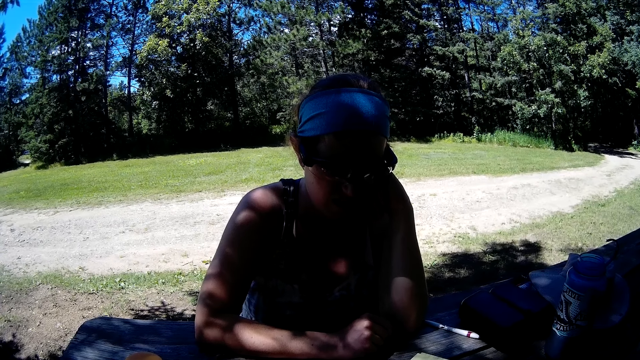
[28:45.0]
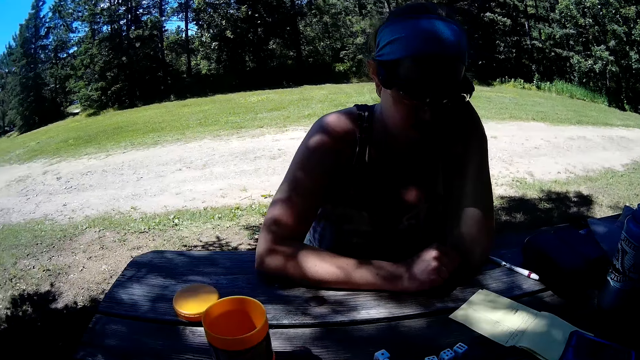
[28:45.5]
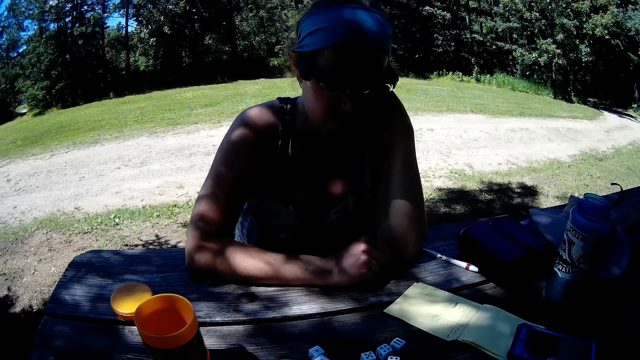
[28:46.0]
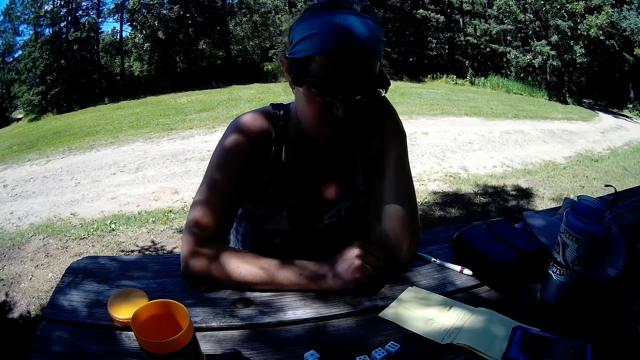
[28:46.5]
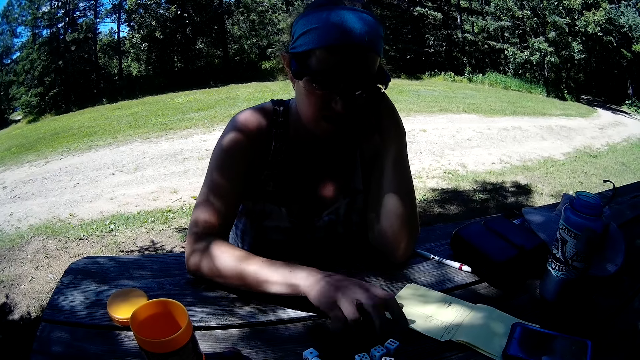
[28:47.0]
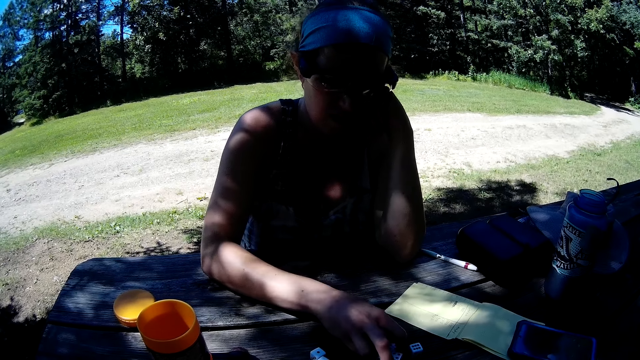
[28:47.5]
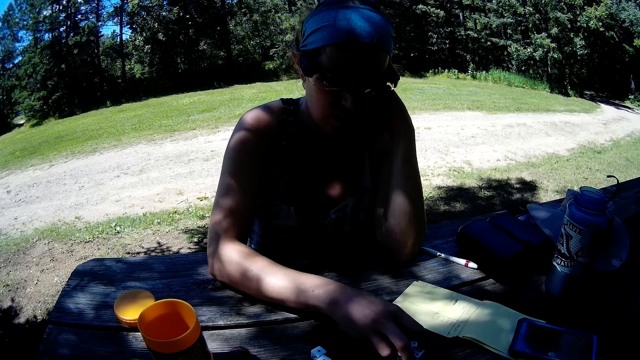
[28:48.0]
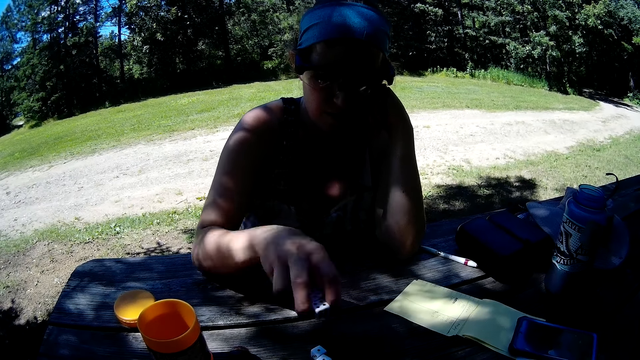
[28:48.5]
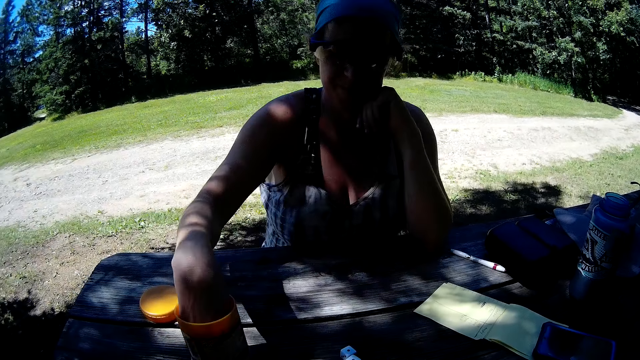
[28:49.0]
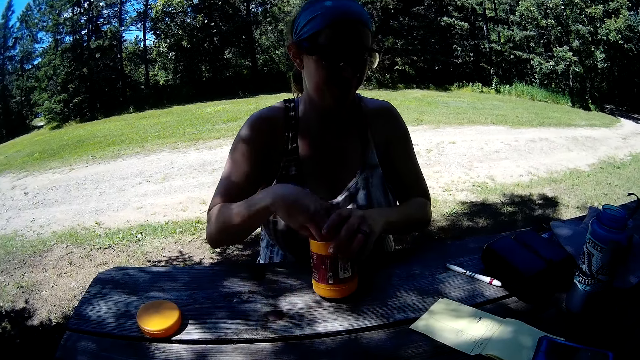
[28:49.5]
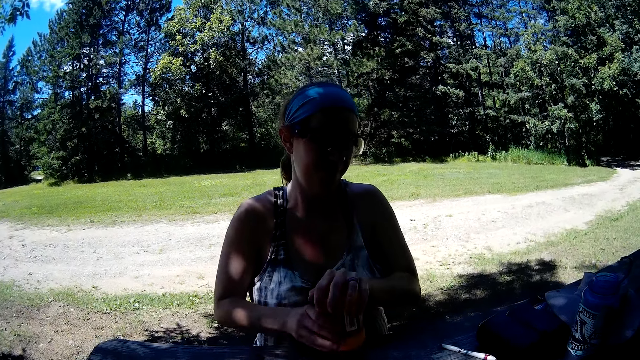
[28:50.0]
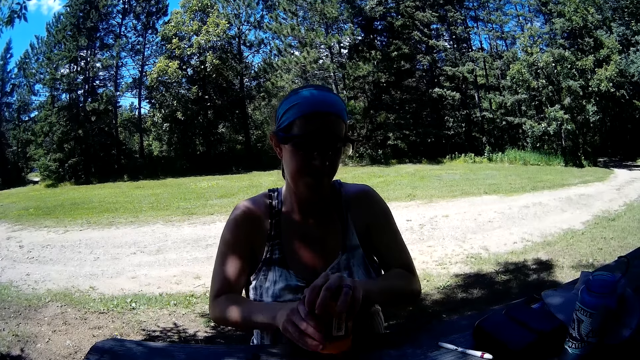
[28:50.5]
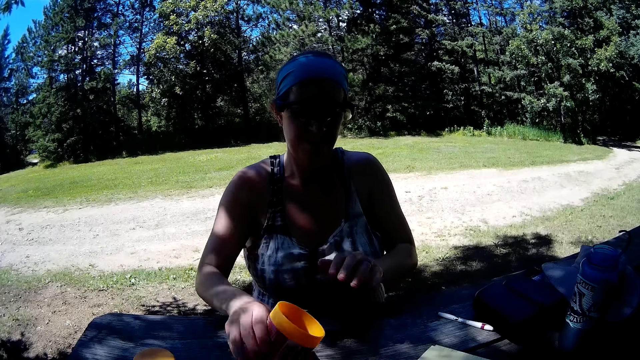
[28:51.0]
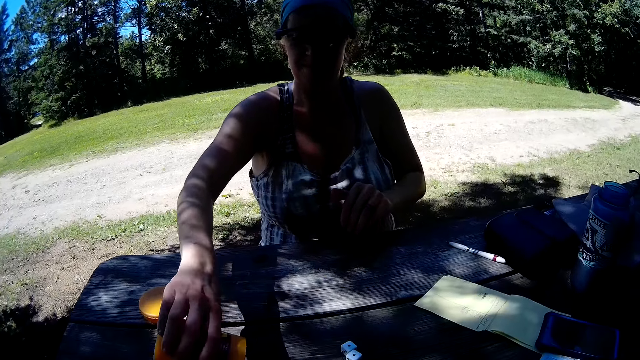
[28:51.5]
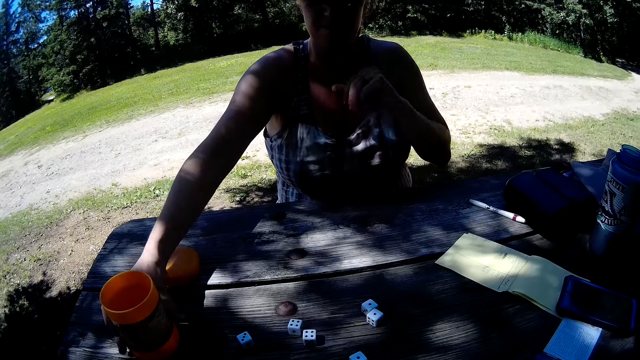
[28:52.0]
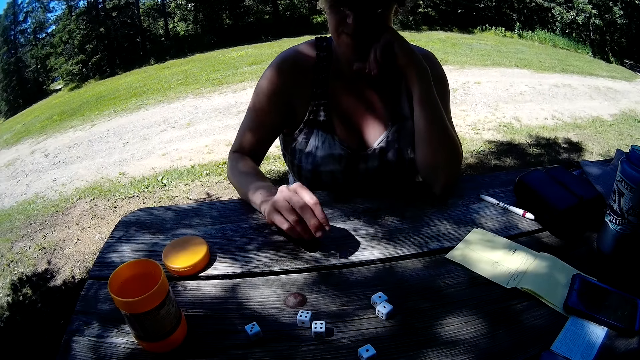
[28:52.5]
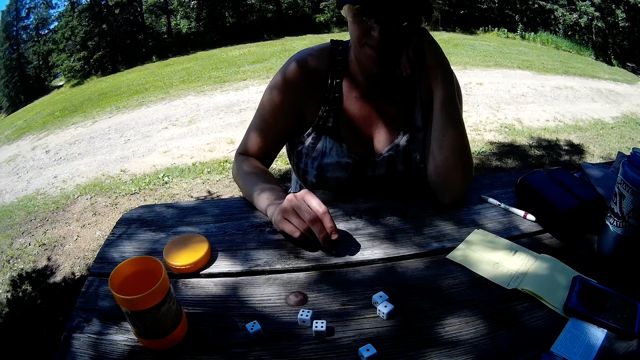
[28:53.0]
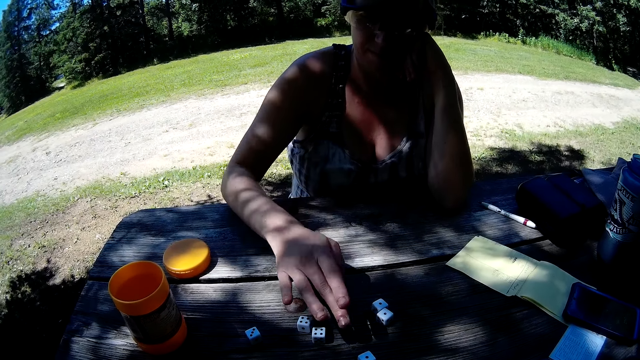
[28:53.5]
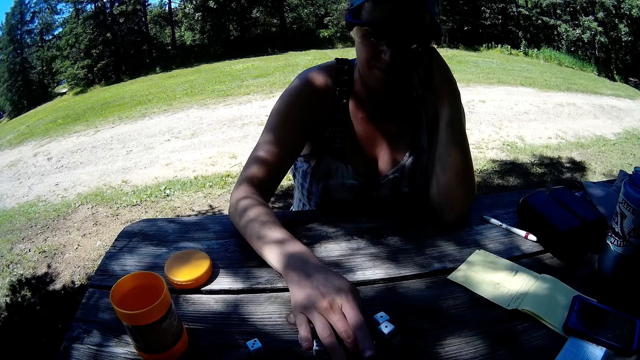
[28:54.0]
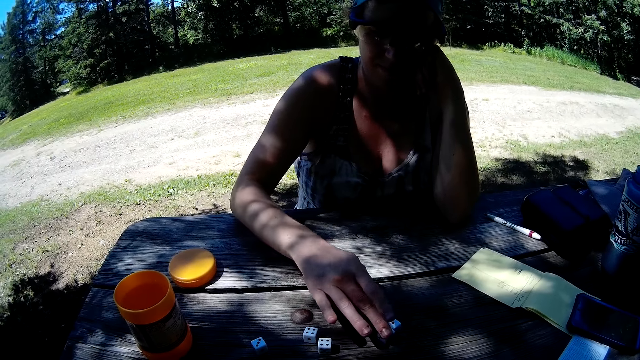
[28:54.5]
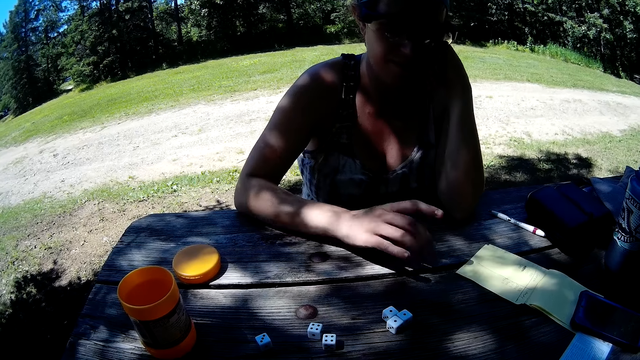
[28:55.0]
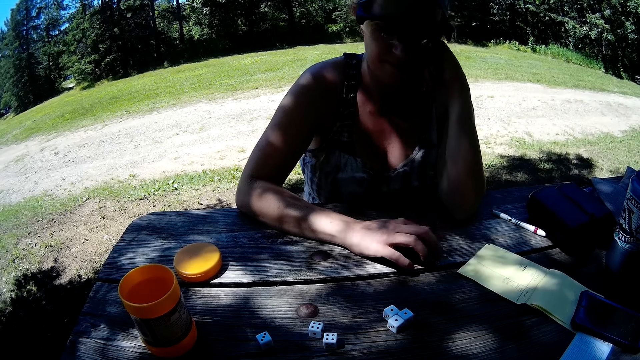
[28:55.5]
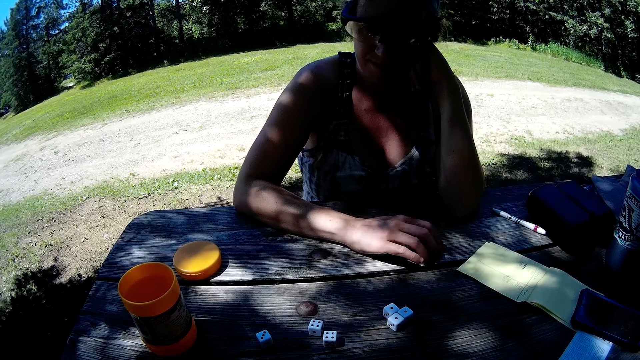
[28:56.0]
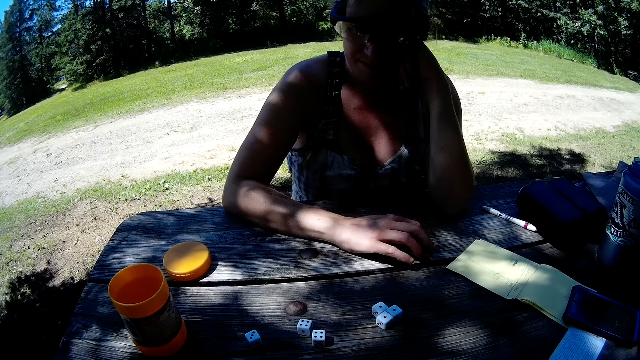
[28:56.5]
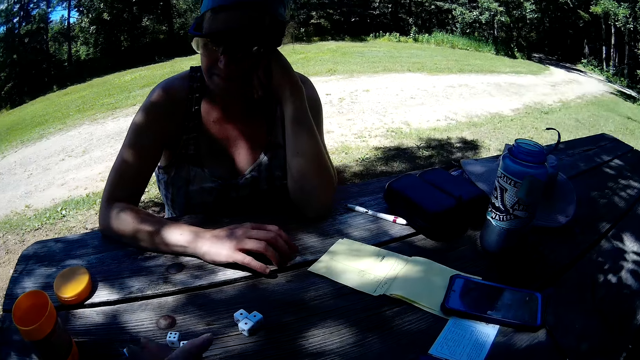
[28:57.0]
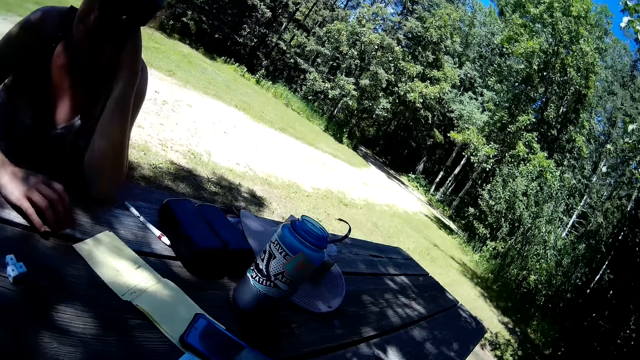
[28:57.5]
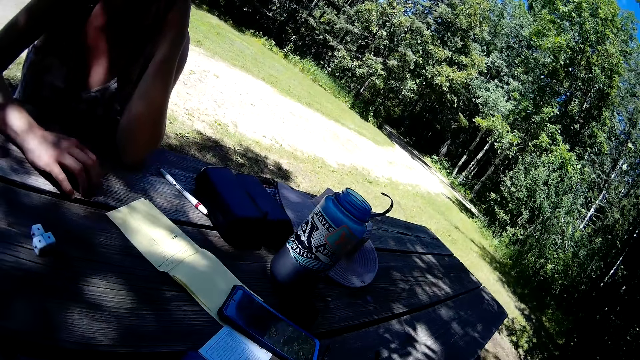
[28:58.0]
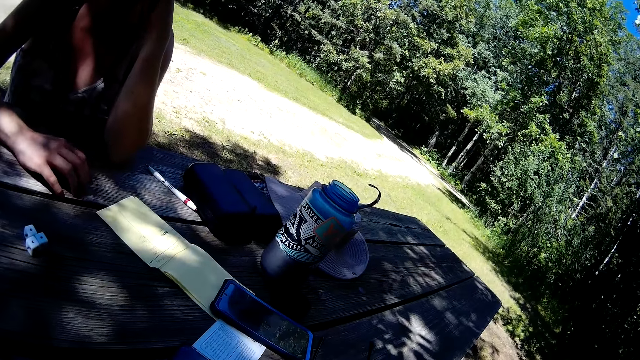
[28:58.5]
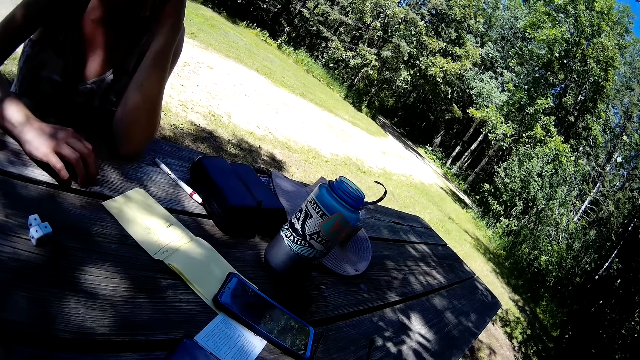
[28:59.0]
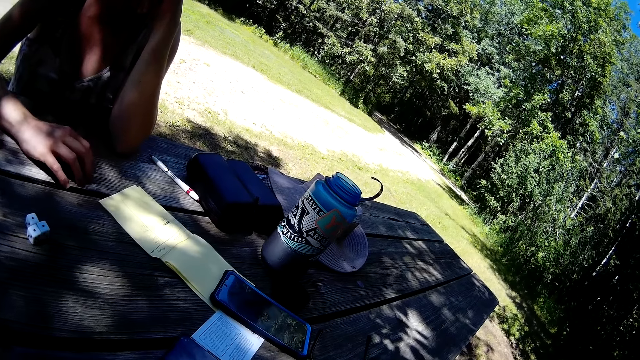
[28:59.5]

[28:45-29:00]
The woman picks dice from the table, puts the dice into the container, shakes the container with the dice, pours the dice on the table and drops the container on the table. She moves a die on the table. She taps the table with her fingers.

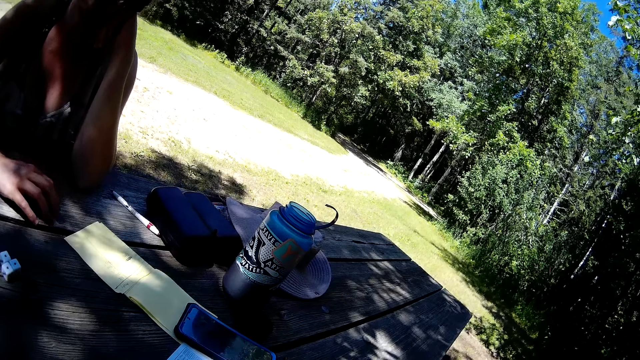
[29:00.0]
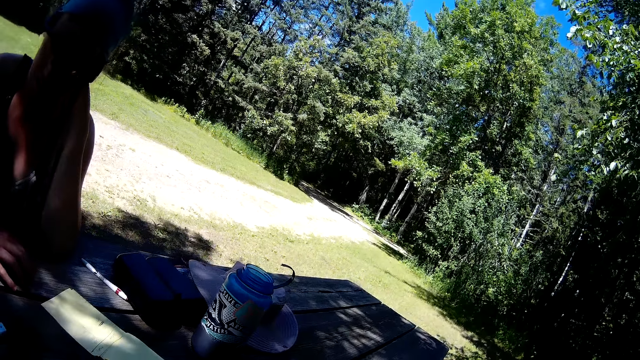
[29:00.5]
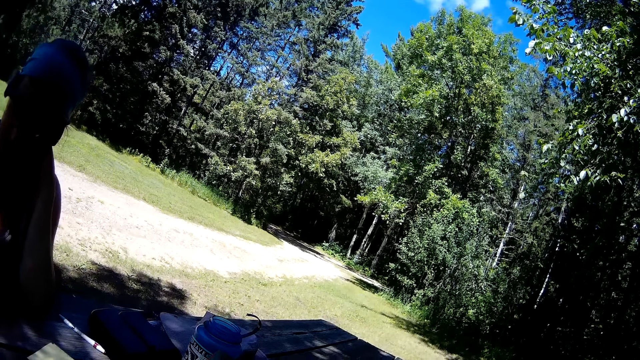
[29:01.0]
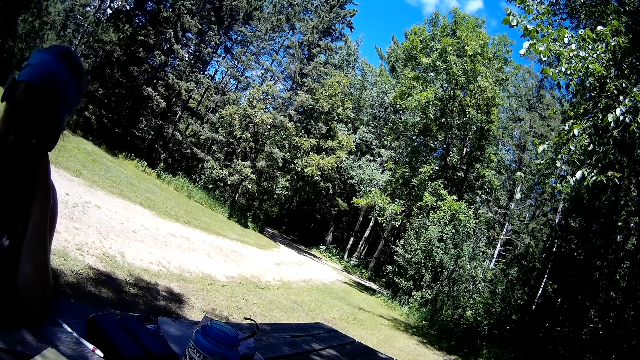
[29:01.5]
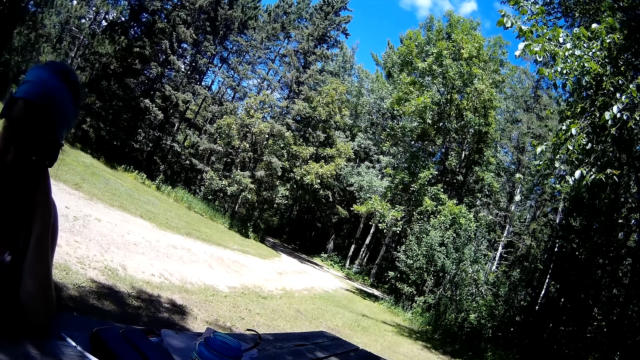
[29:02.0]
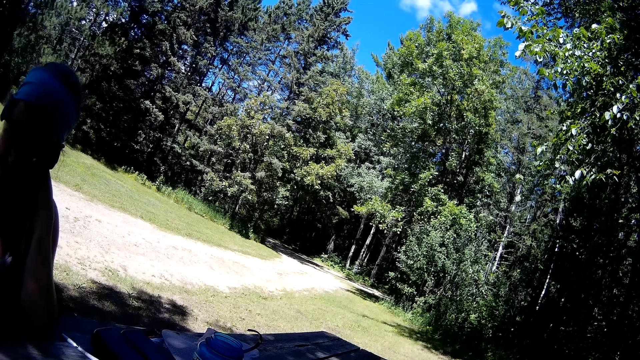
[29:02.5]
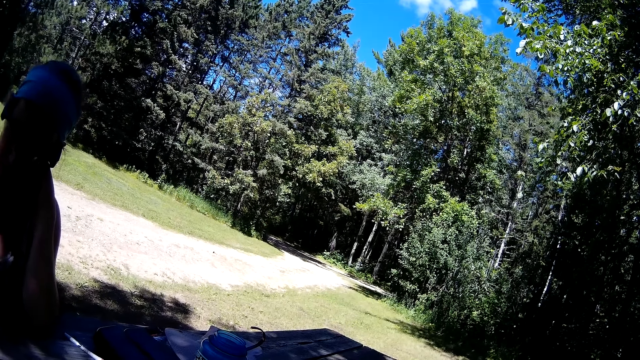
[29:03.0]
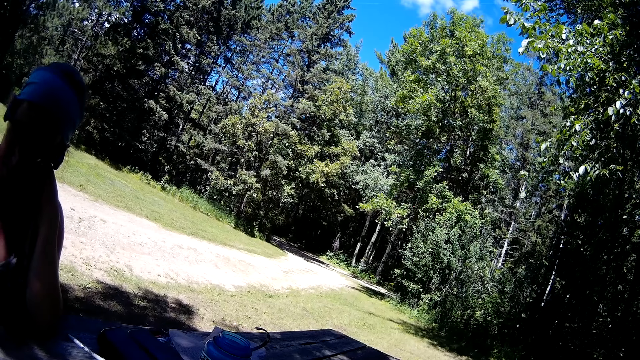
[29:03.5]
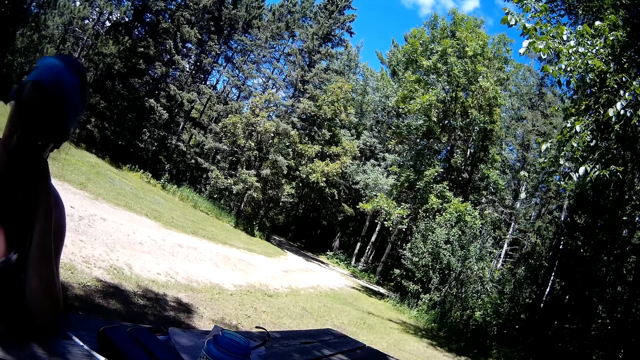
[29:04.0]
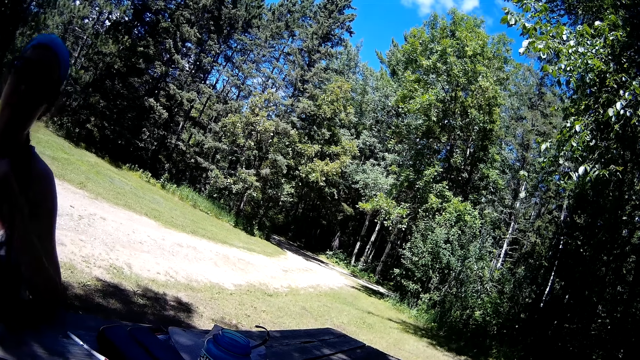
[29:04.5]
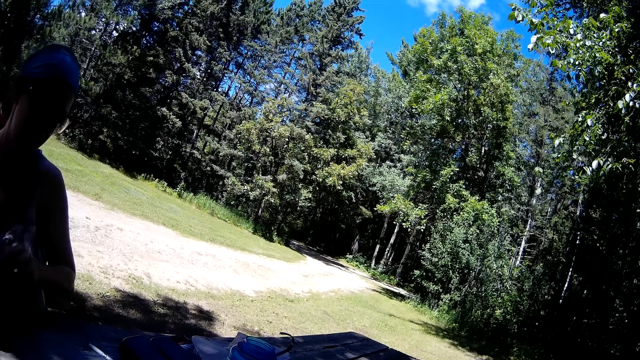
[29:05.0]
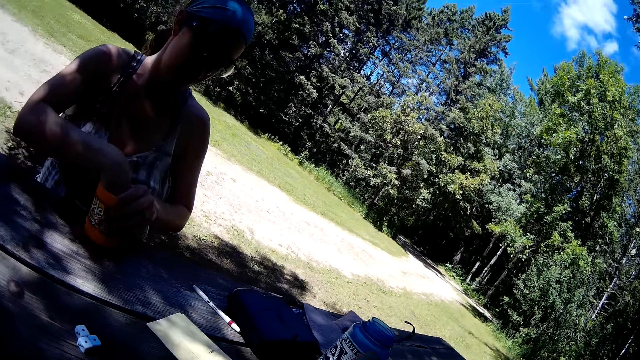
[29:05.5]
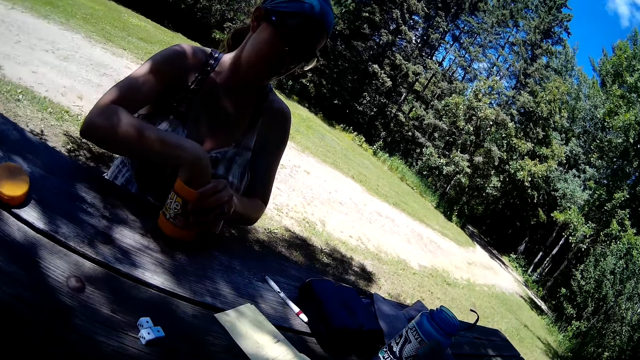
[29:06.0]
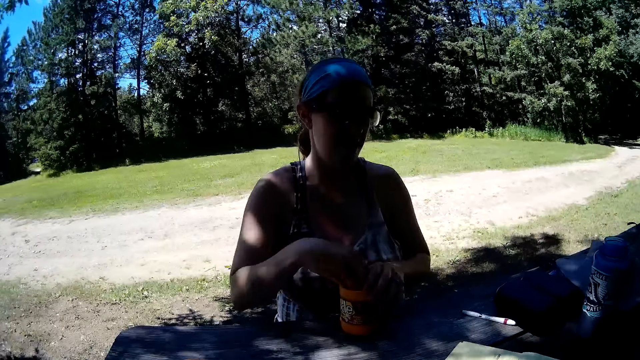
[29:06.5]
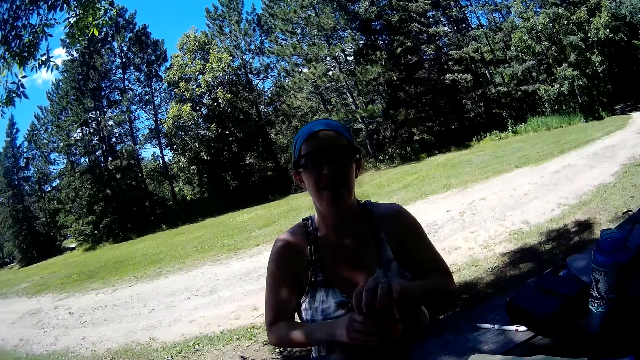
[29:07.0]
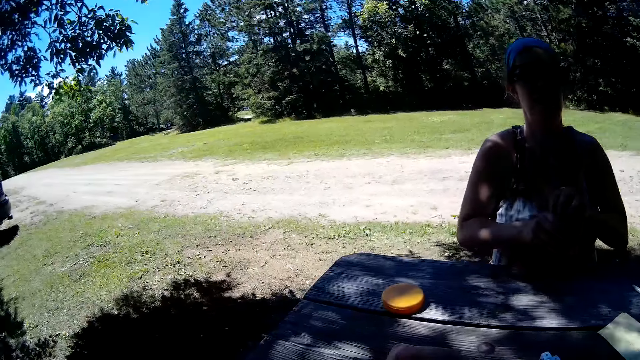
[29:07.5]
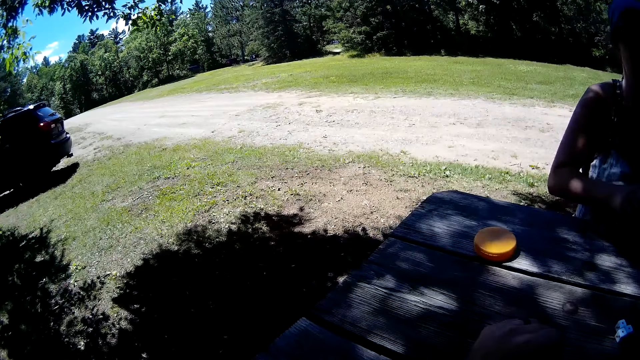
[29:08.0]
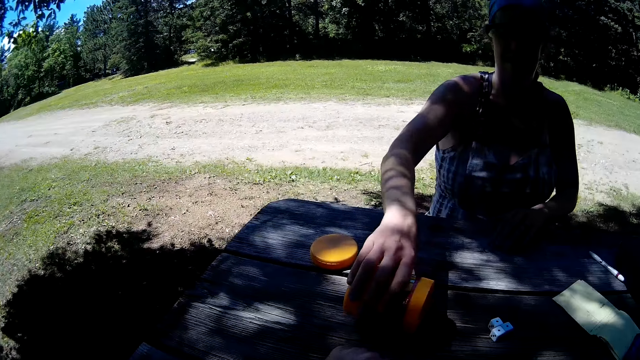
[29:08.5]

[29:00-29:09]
The woman puts the dice into the container. She shakes the container with the dice.
